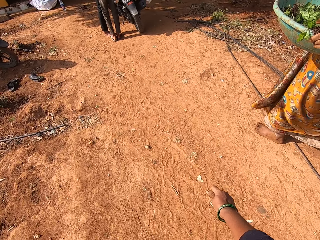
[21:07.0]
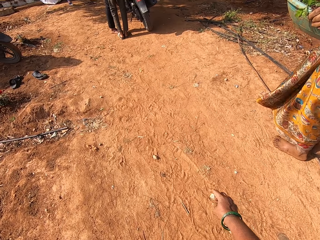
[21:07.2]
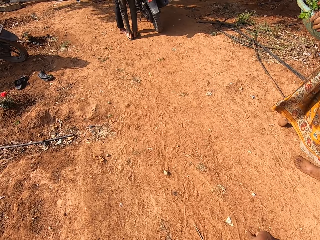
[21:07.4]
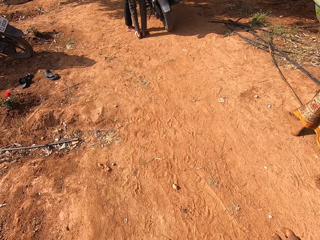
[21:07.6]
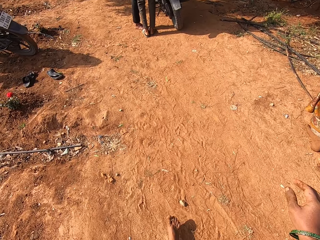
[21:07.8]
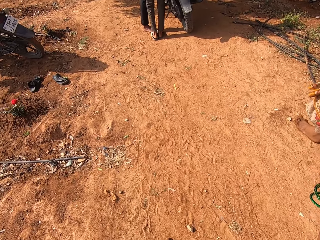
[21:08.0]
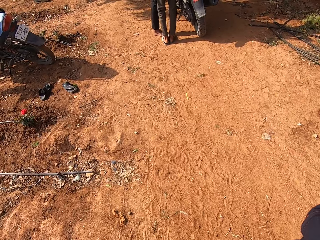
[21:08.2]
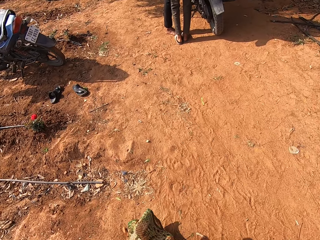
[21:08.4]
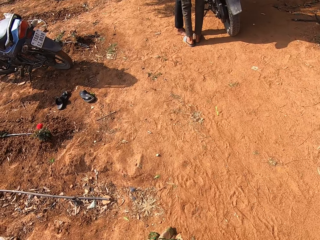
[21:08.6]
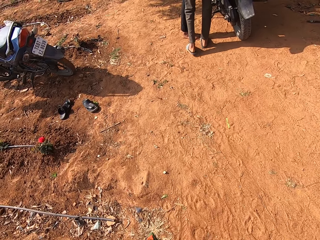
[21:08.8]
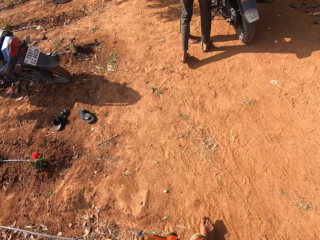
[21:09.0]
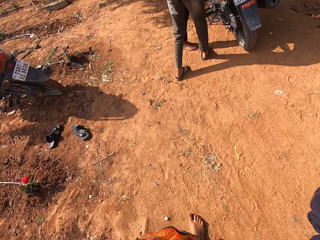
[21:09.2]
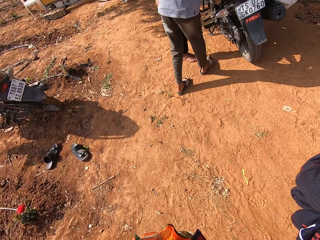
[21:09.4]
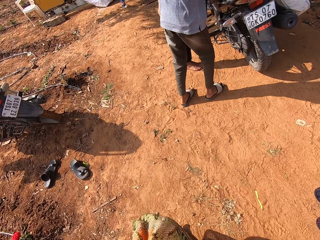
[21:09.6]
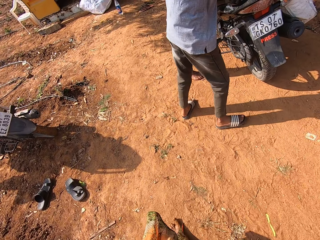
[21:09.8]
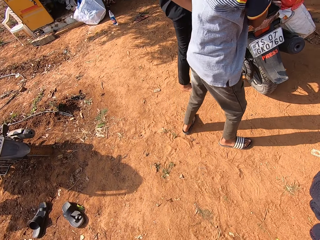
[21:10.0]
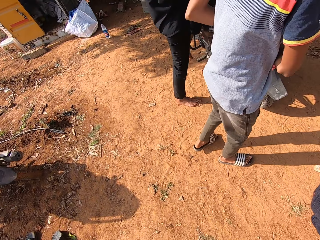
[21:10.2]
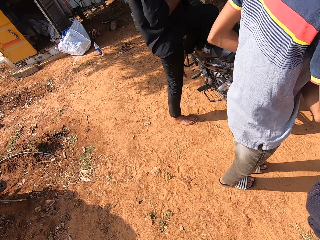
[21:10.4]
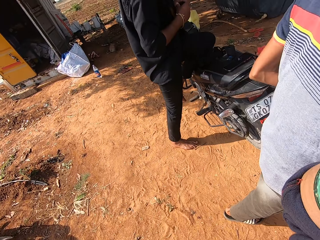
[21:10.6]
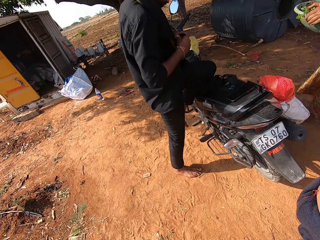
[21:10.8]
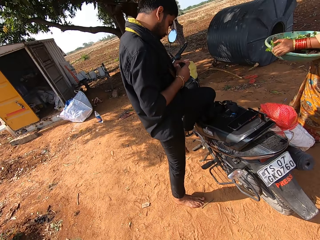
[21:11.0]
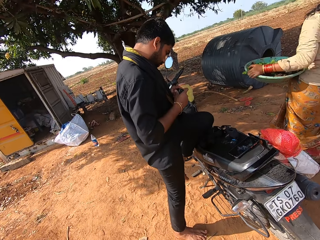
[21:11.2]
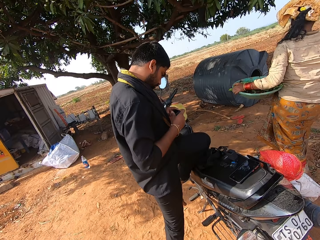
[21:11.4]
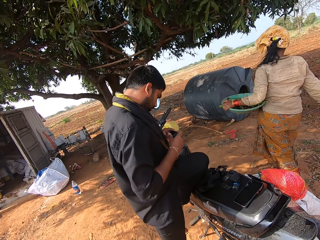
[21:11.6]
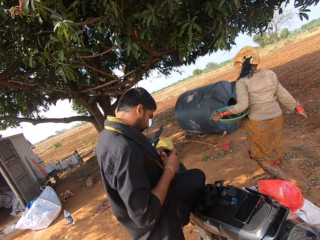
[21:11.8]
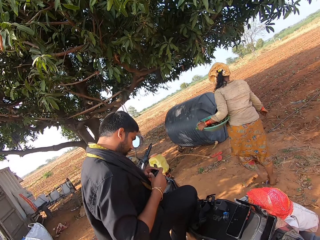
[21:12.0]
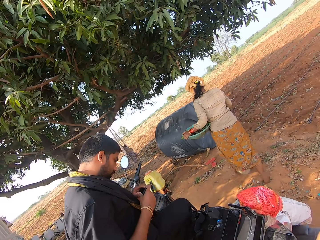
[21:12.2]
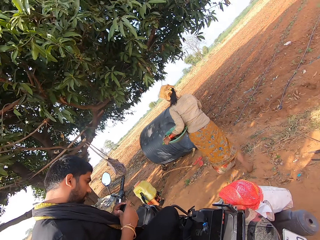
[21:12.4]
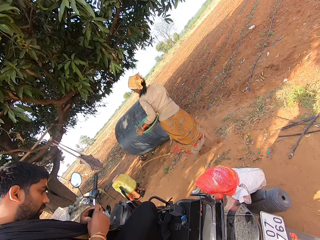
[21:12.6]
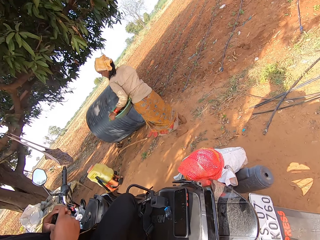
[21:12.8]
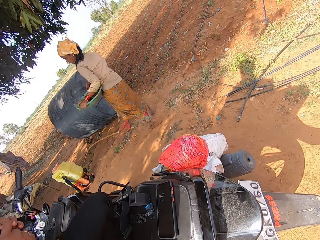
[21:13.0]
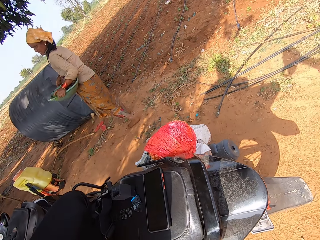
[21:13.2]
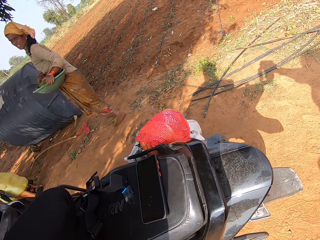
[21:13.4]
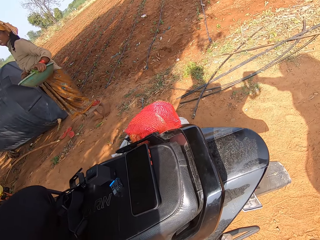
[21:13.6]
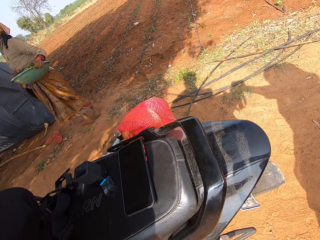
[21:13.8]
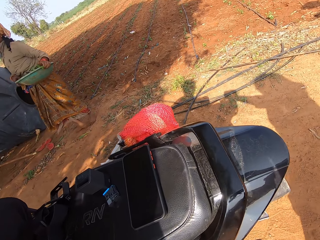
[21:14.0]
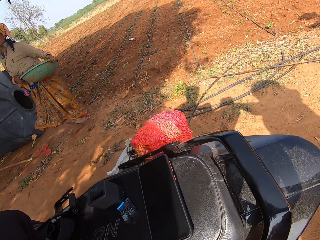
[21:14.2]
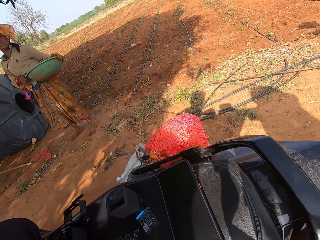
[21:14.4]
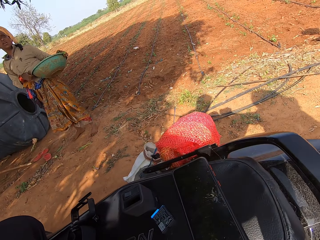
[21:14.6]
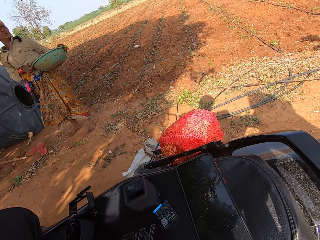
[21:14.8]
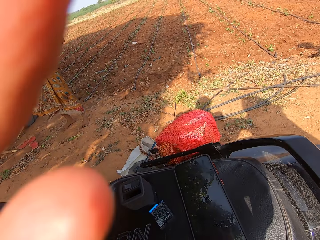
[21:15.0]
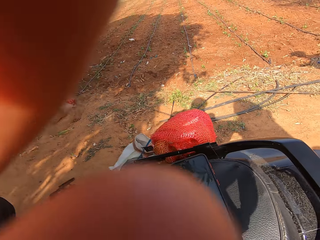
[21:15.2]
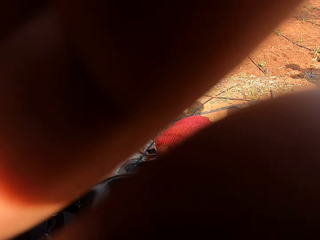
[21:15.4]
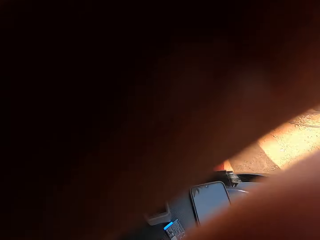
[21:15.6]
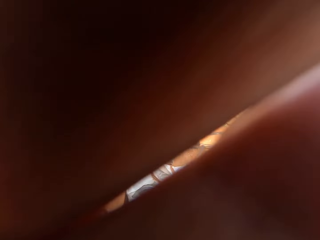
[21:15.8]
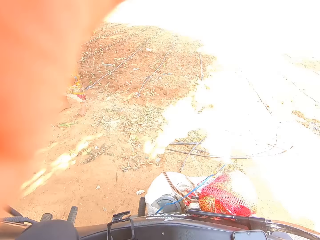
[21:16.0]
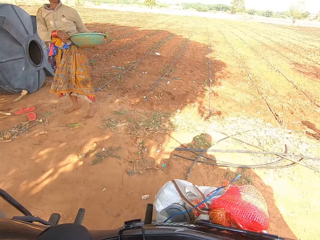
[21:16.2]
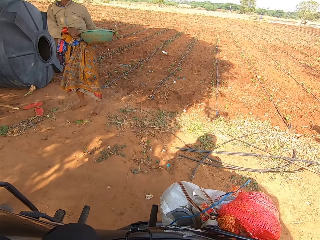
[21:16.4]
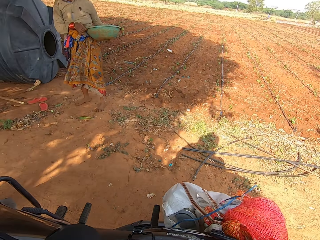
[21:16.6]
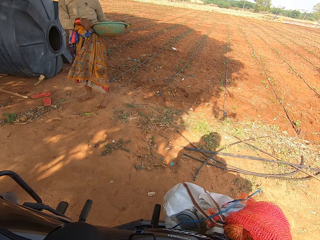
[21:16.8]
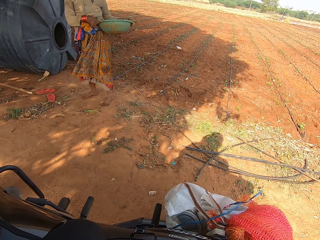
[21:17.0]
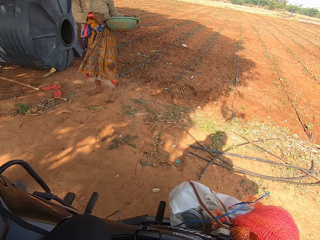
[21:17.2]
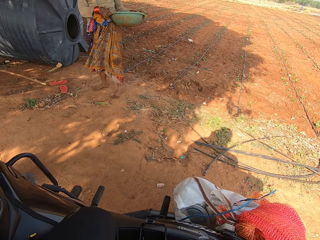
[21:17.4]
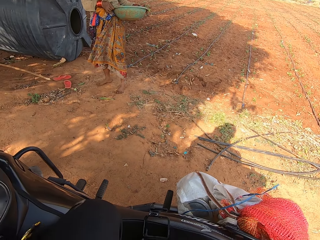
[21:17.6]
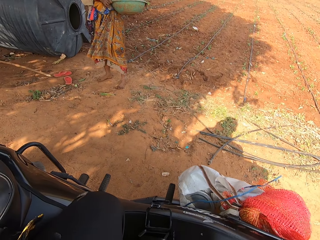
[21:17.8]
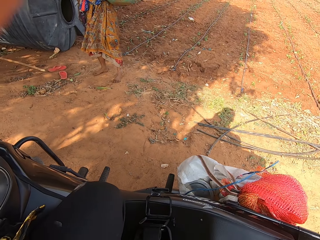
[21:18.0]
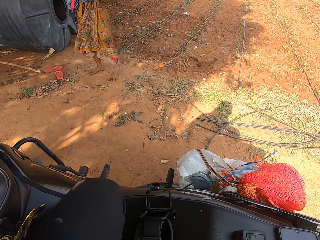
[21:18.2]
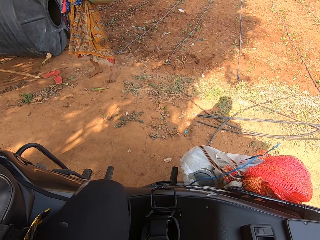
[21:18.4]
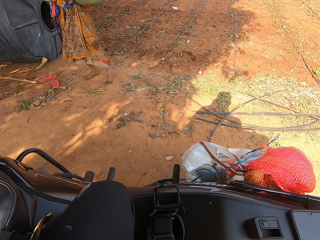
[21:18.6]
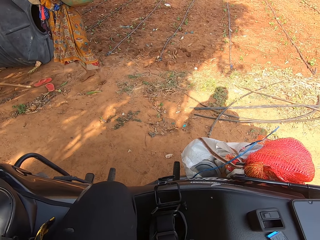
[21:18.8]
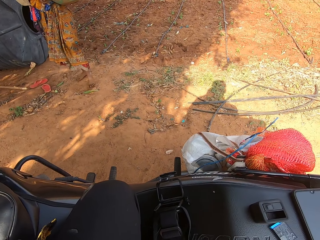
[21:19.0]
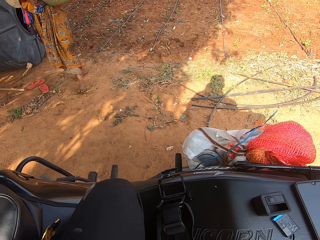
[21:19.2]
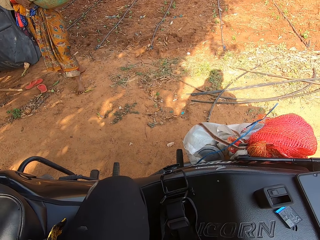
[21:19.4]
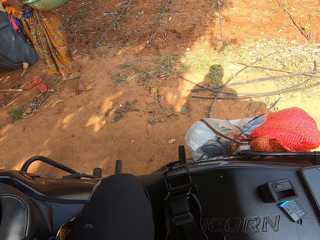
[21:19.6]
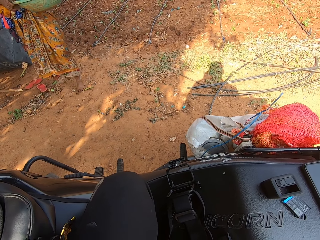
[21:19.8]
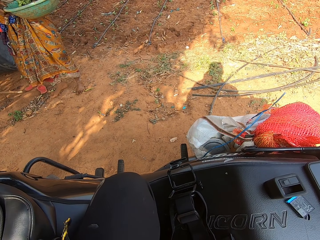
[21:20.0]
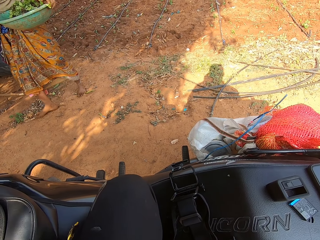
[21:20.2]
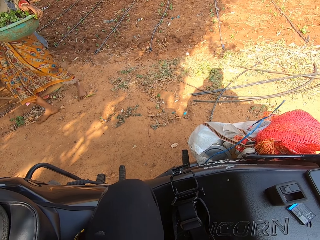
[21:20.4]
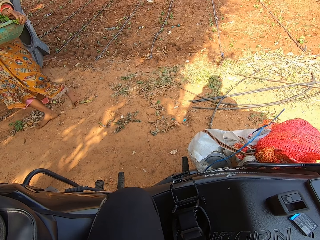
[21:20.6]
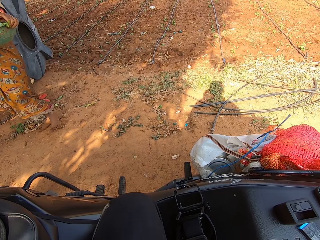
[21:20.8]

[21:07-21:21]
The camera wearer lifts her right hand. She walks on the farm. She adjusts the camera. She touches the camera. She dials the camera.
